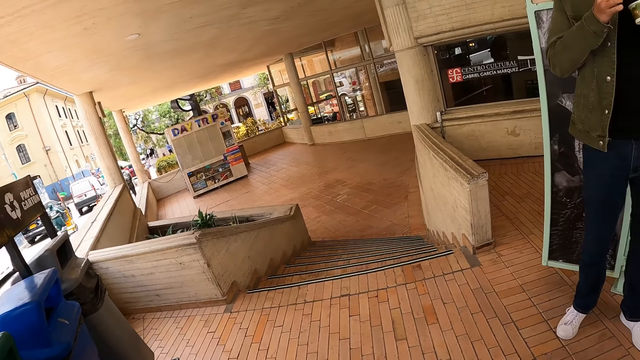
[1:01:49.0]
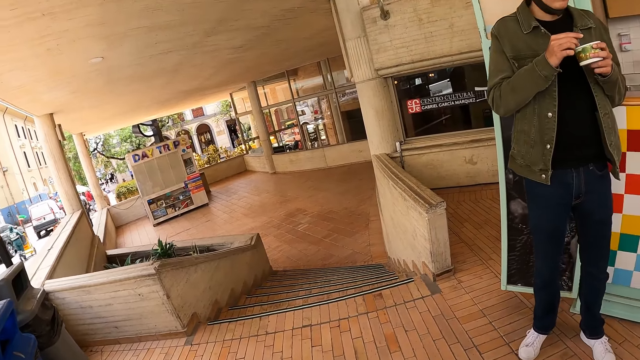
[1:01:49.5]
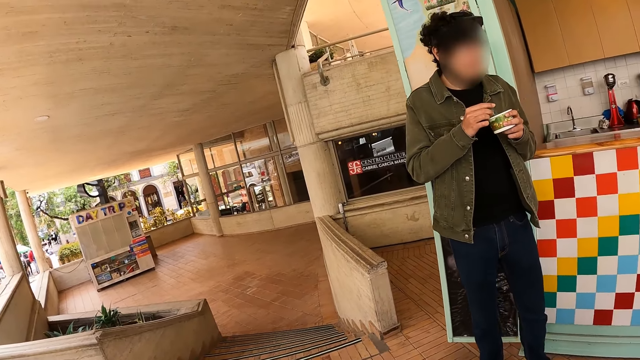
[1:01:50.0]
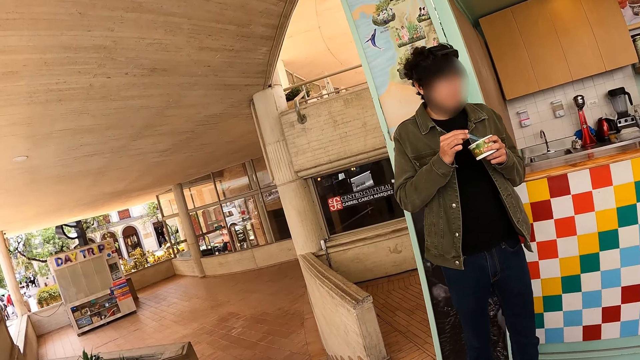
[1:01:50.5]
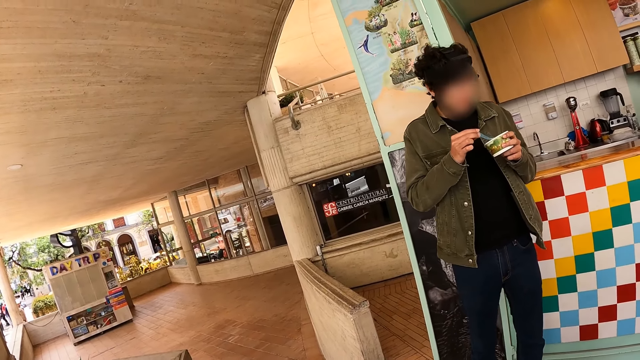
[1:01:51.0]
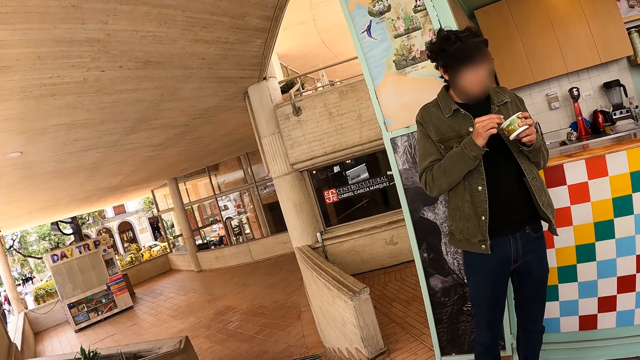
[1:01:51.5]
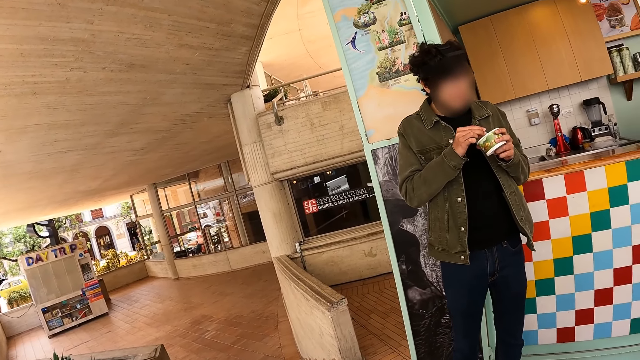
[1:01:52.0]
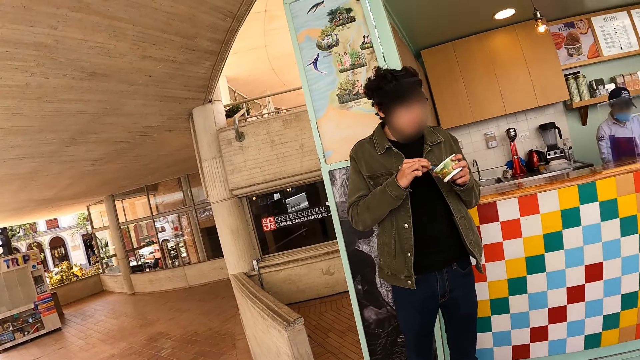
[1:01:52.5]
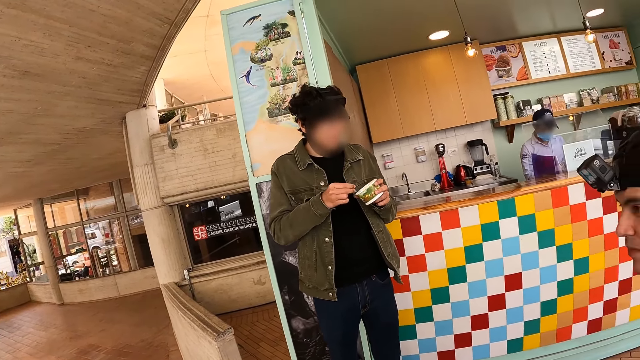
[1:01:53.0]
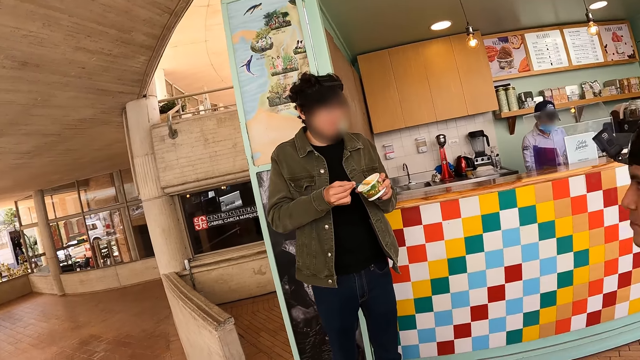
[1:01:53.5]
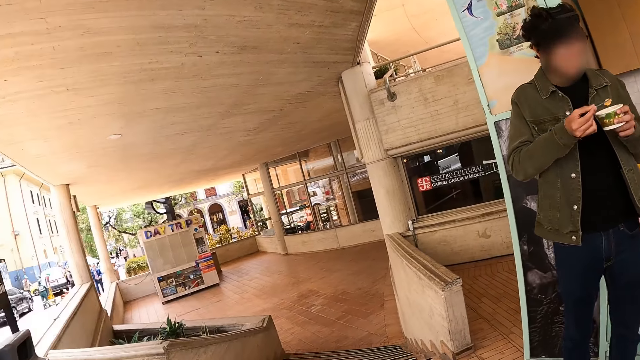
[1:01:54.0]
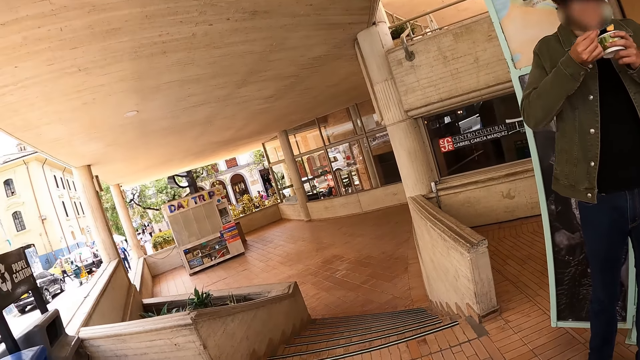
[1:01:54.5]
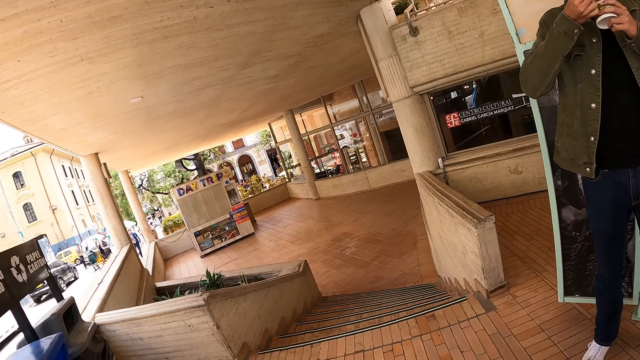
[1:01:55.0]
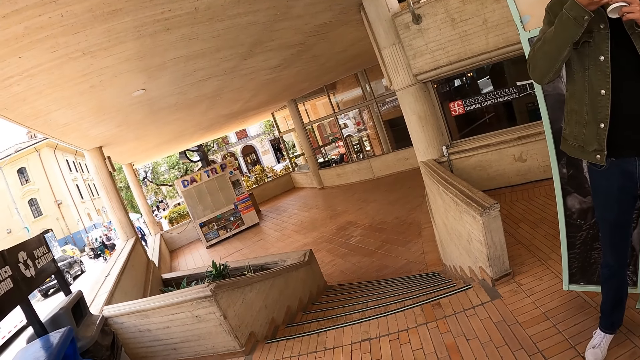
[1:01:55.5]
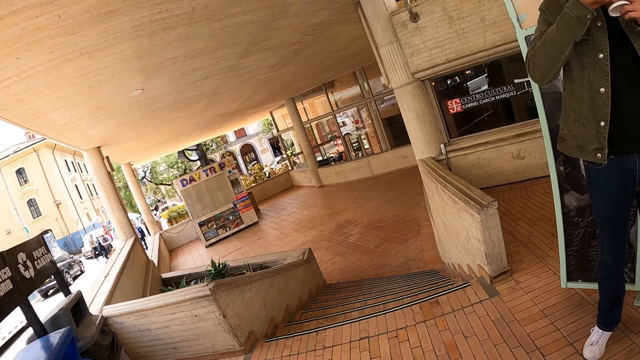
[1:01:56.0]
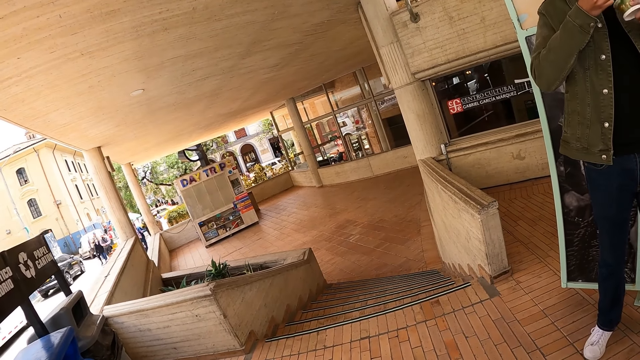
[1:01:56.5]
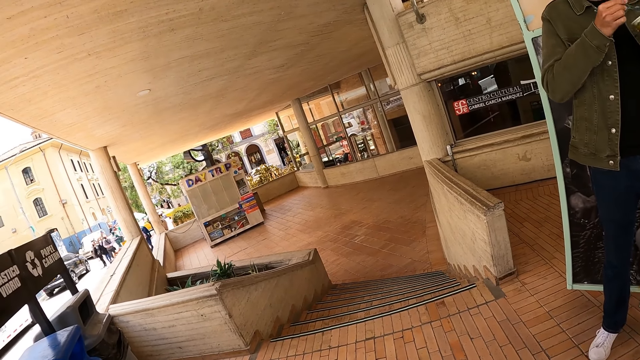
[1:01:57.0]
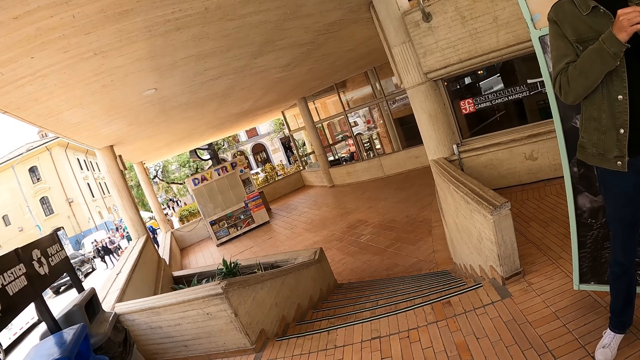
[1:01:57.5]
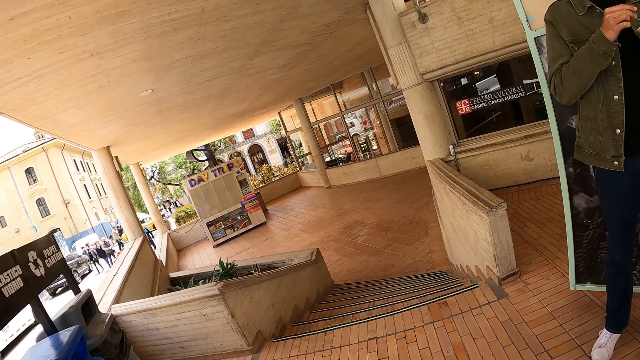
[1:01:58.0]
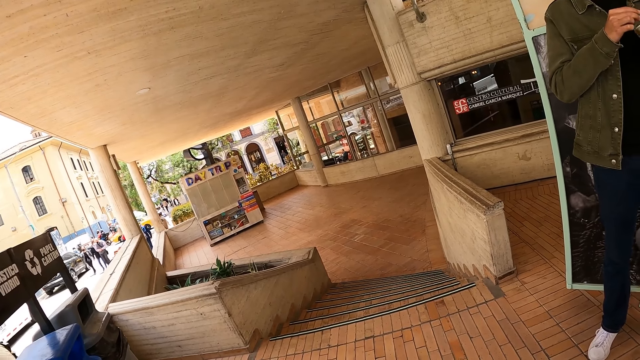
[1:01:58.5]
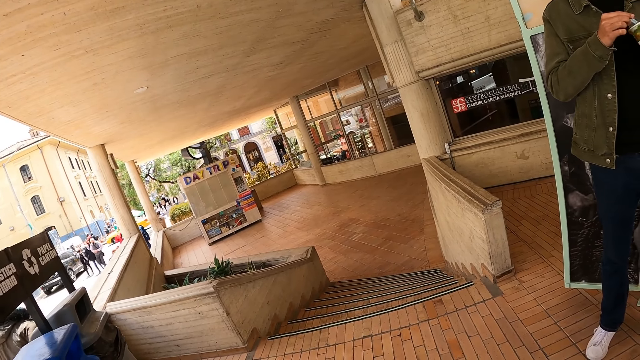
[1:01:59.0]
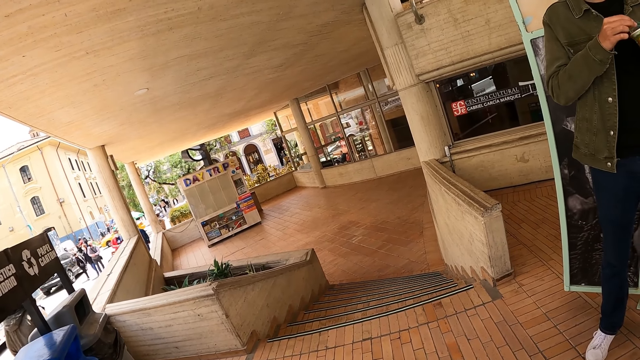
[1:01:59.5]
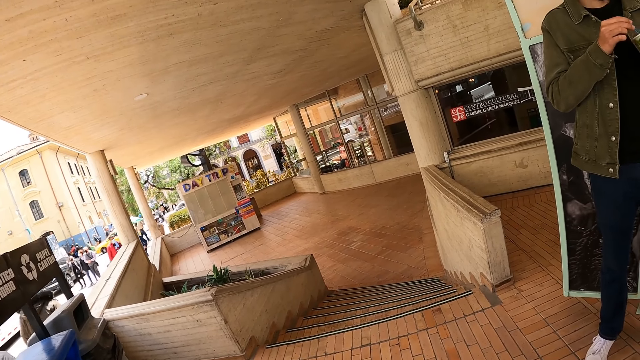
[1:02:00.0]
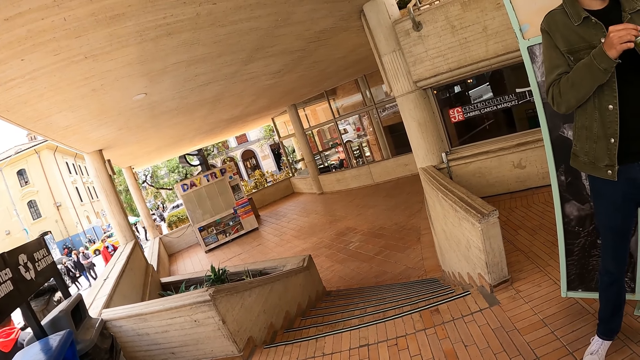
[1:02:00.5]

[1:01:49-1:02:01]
The camera wearer stares at a man. They look around the verandah.

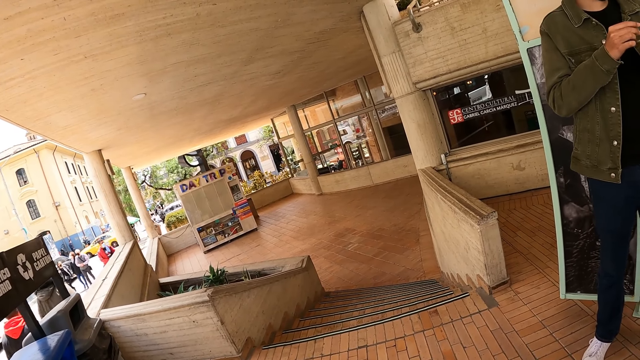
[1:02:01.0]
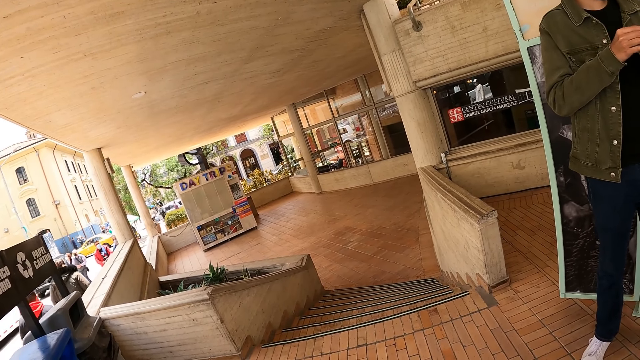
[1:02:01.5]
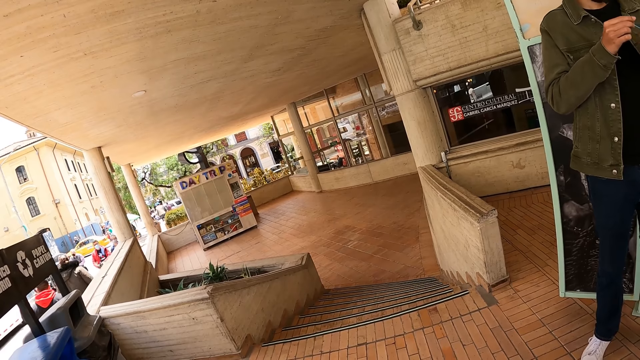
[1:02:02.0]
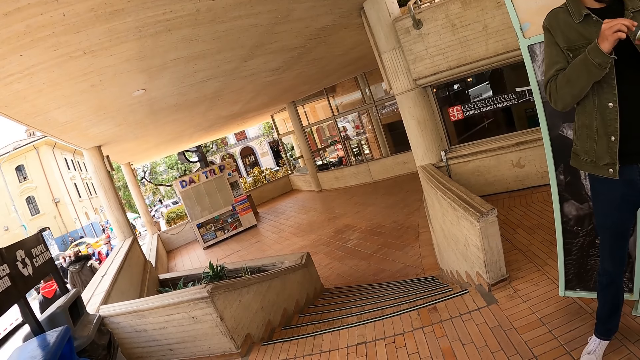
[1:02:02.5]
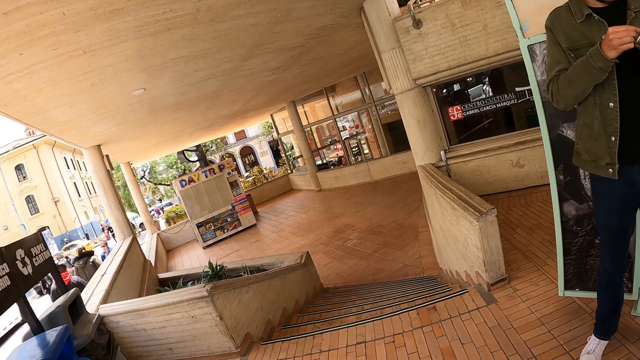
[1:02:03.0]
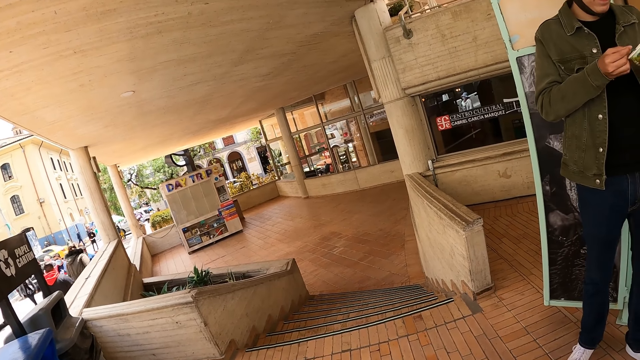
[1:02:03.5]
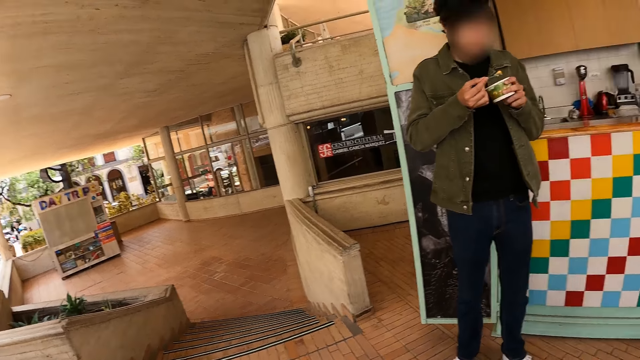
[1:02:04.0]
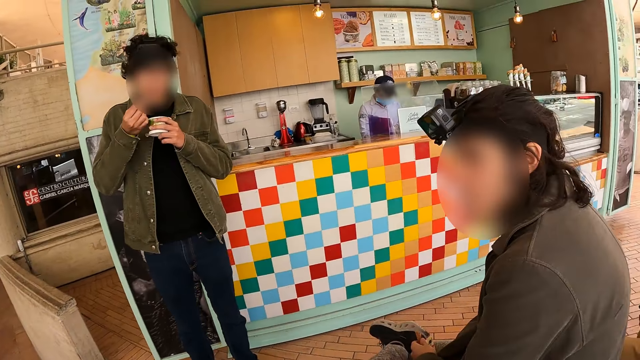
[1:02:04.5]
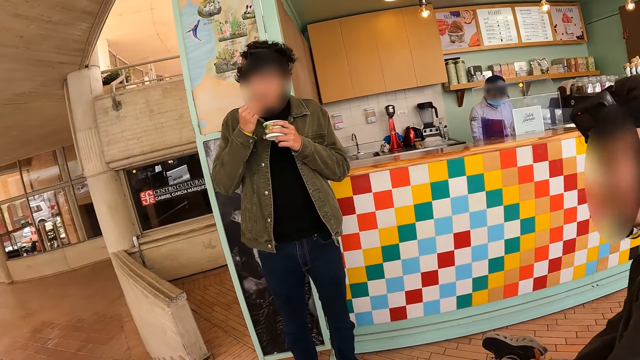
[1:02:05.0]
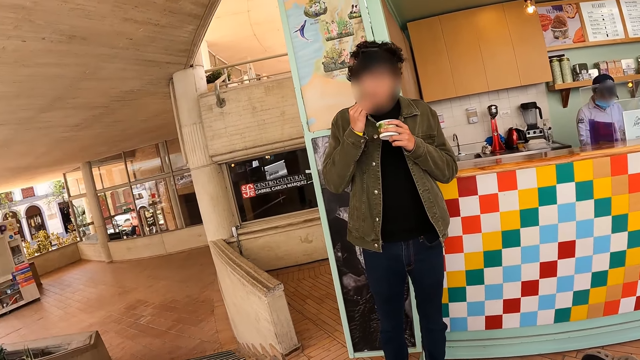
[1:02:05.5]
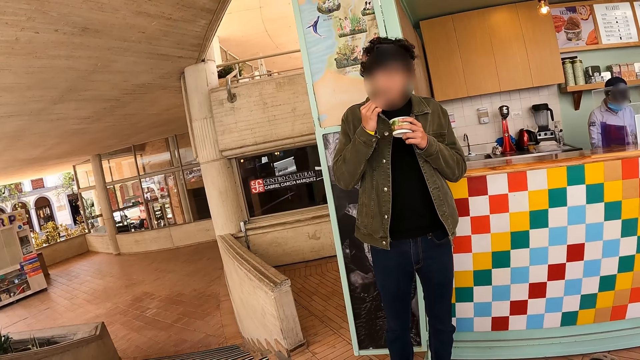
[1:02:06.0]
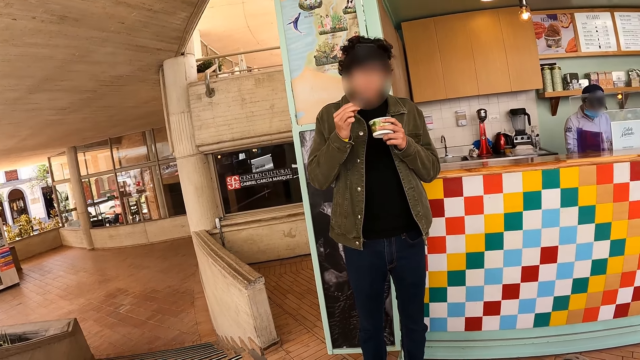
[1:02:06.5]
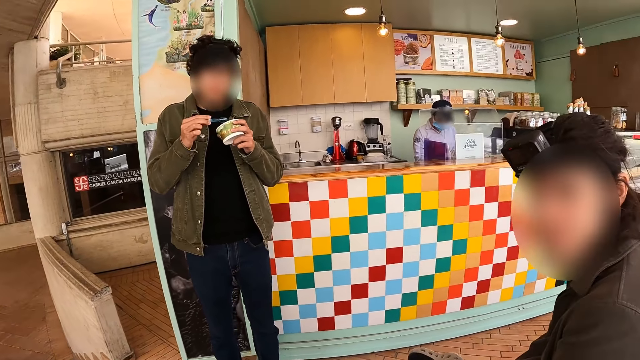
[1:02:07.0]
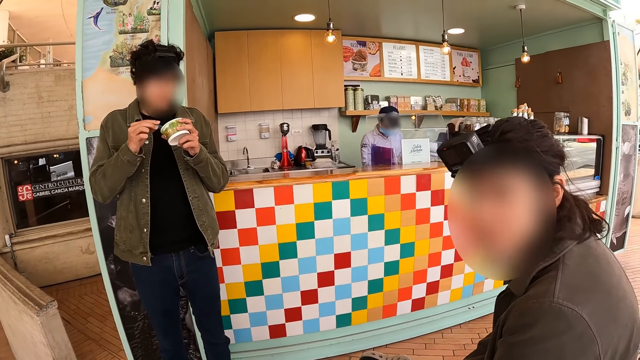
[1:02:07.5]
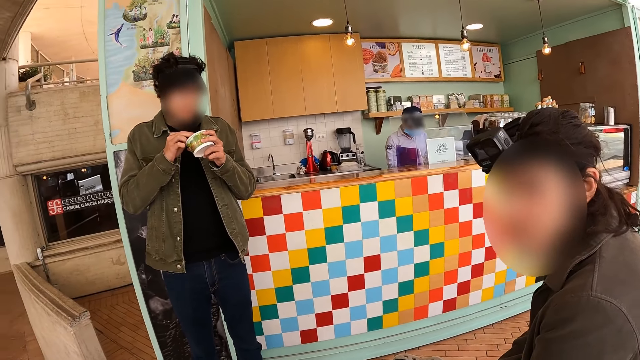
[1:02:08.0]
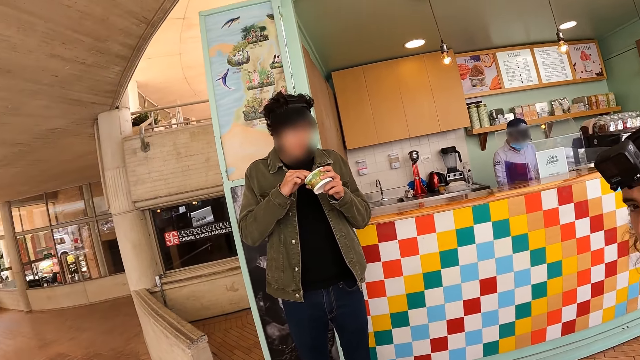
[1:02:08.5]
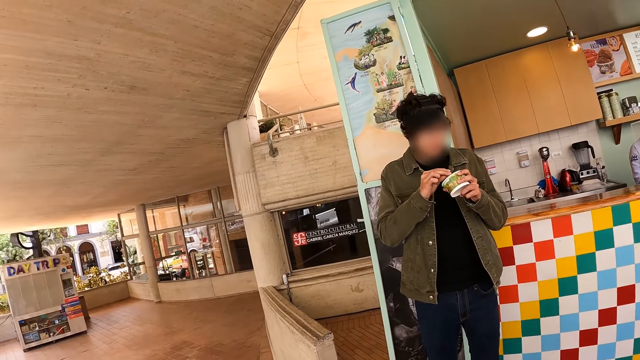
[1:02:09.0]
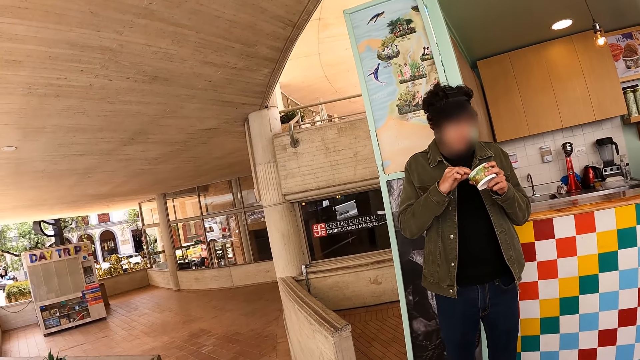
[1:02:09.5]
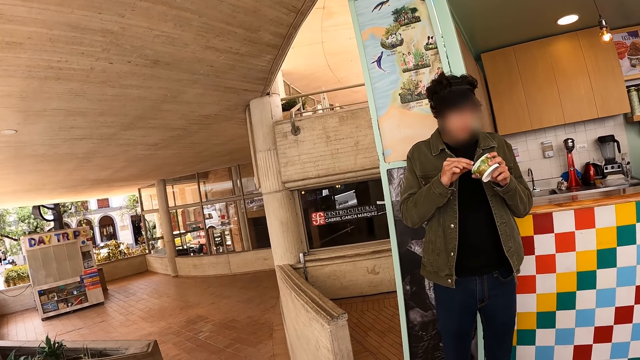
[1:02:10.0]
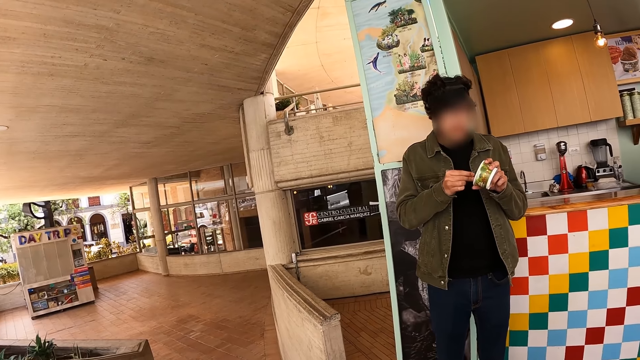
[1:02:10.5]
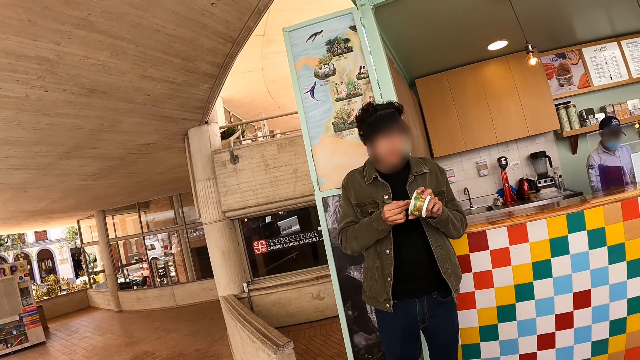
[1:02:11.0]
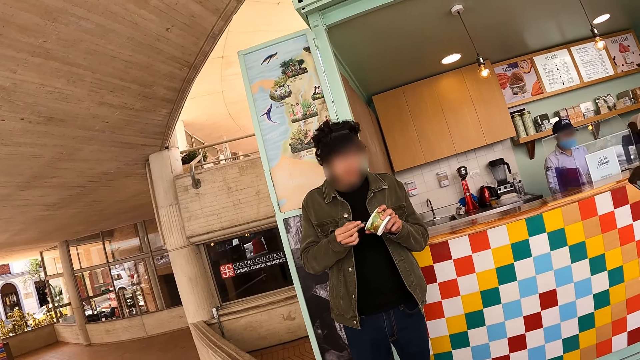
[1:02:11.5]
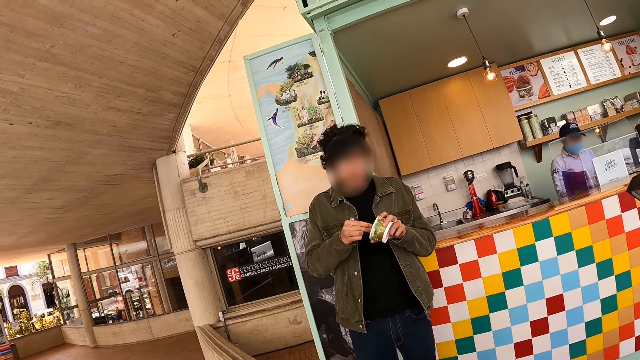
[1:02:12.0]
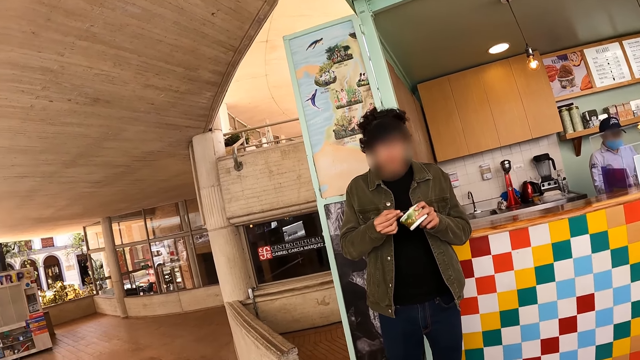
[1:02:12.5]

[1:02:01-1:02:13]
The camera wearer interacts with a man. They stare at another man. They interact with the first man. They look around the verandah. They stare at the other man.
